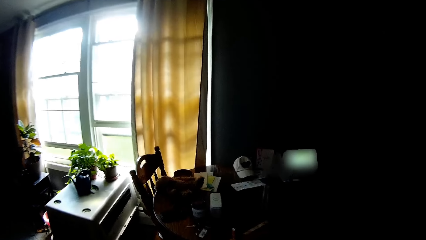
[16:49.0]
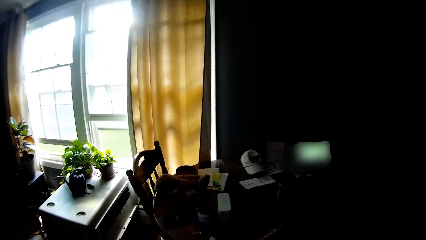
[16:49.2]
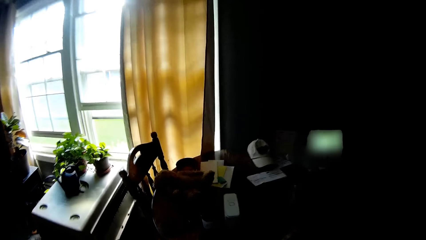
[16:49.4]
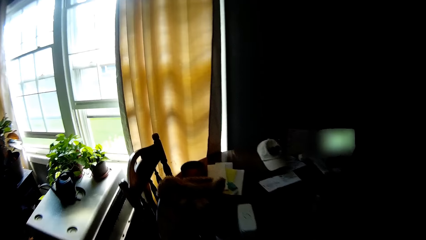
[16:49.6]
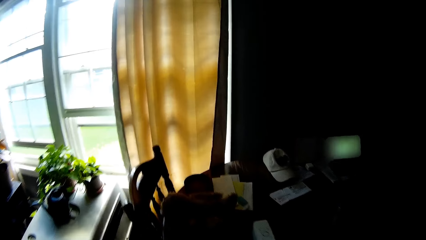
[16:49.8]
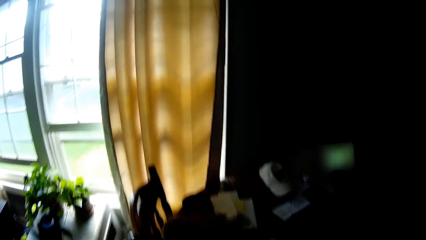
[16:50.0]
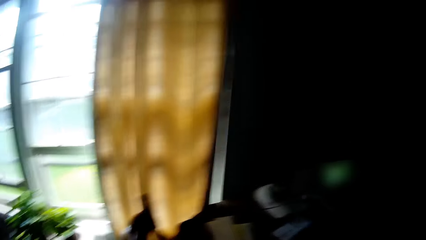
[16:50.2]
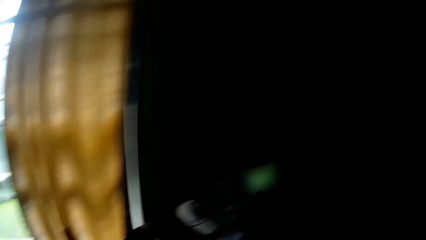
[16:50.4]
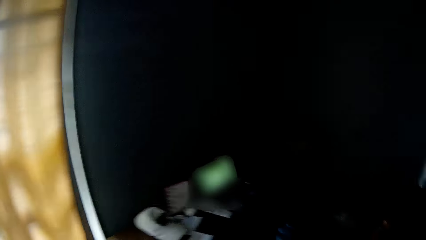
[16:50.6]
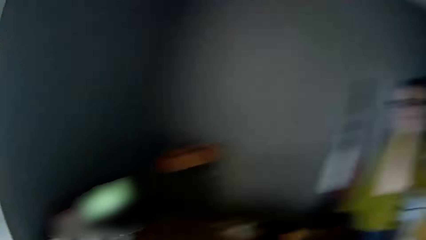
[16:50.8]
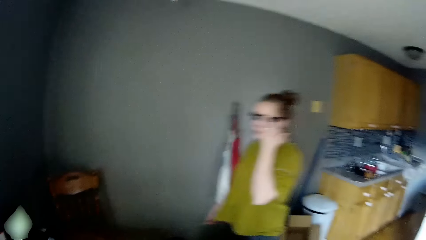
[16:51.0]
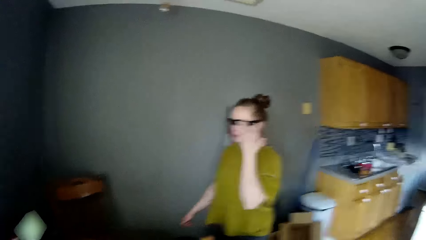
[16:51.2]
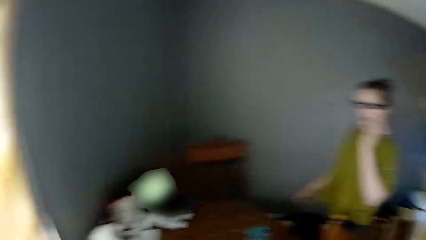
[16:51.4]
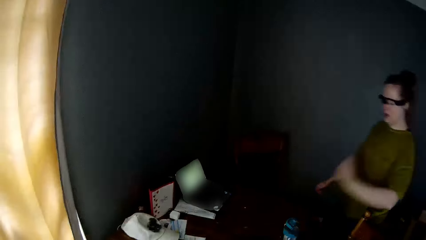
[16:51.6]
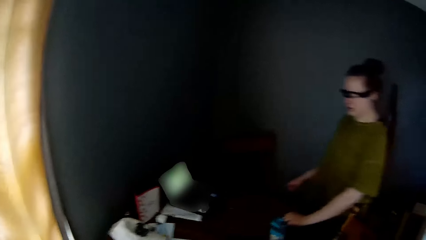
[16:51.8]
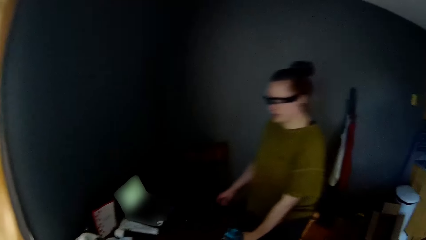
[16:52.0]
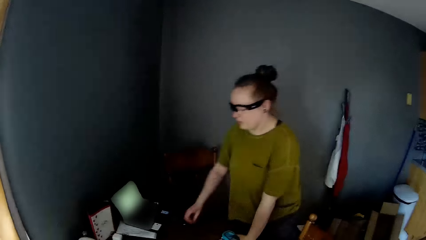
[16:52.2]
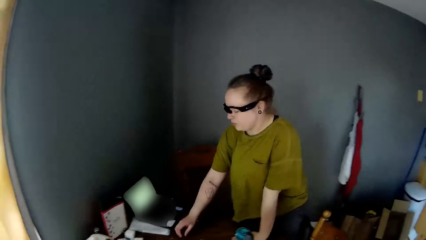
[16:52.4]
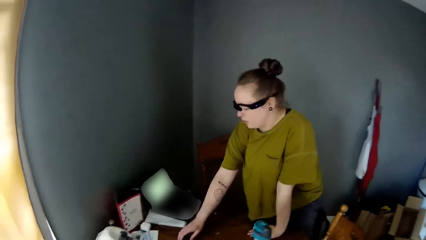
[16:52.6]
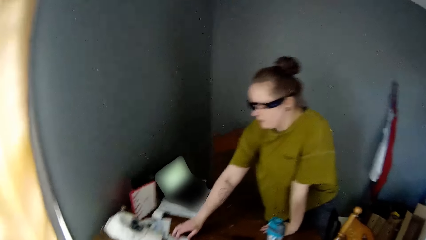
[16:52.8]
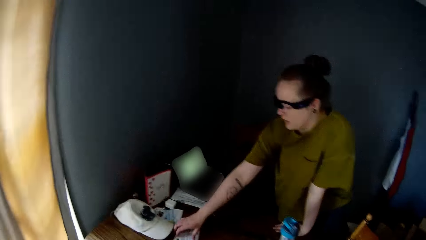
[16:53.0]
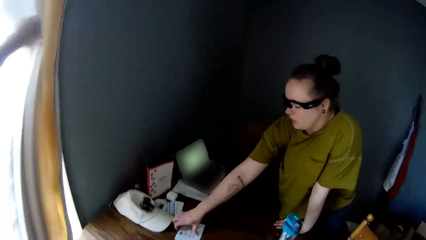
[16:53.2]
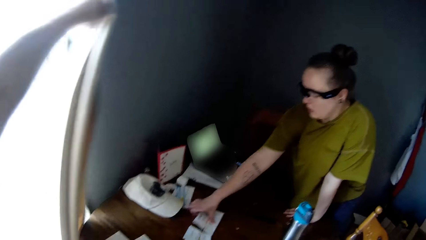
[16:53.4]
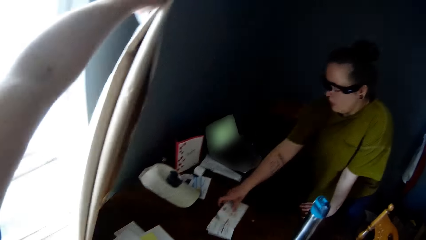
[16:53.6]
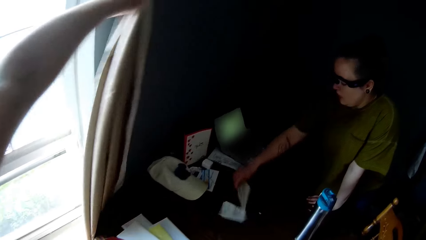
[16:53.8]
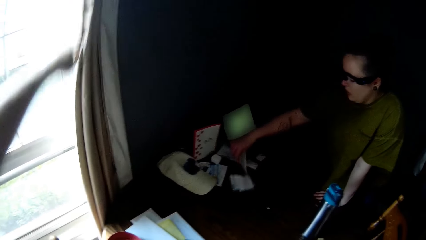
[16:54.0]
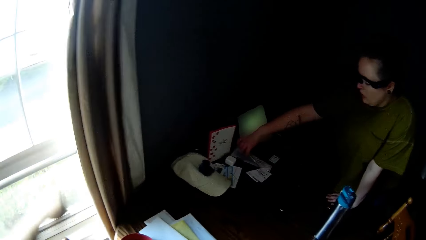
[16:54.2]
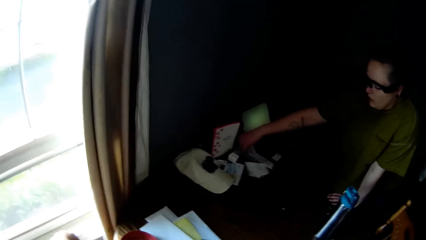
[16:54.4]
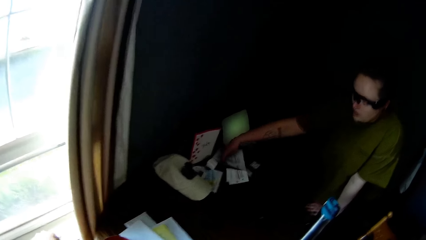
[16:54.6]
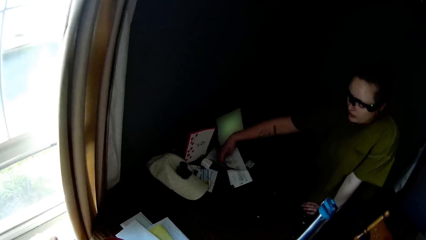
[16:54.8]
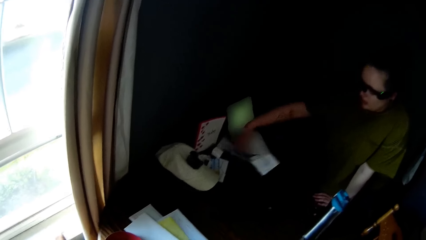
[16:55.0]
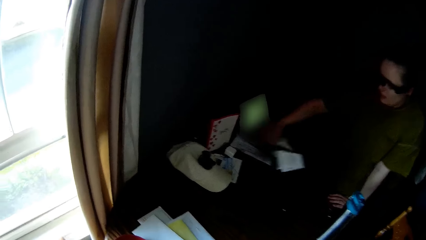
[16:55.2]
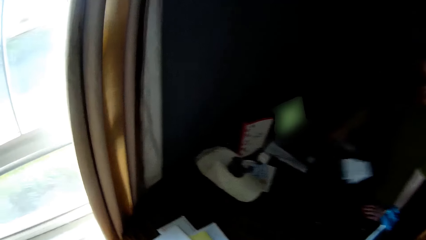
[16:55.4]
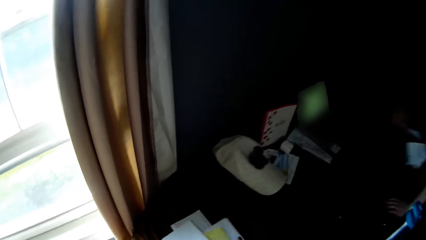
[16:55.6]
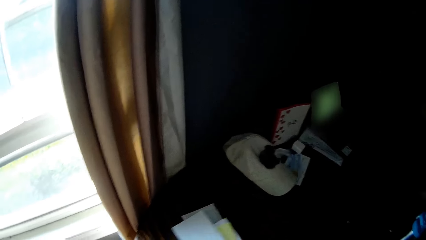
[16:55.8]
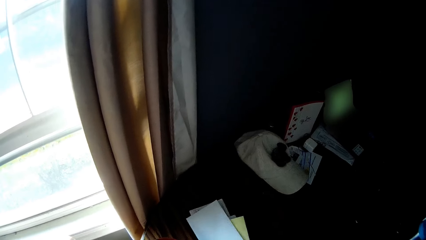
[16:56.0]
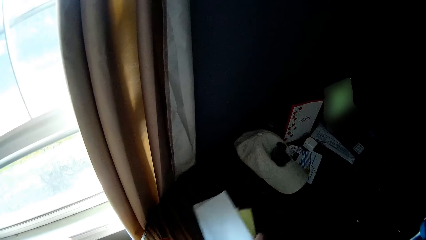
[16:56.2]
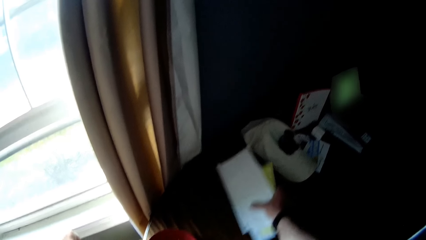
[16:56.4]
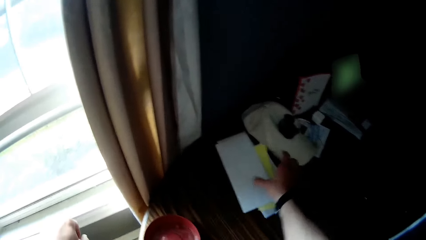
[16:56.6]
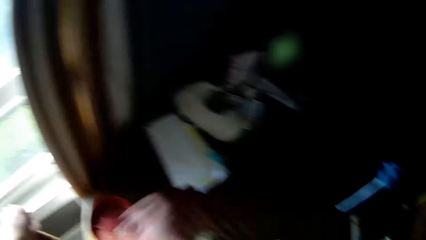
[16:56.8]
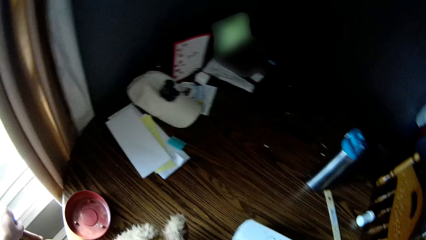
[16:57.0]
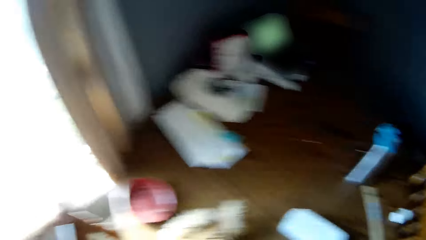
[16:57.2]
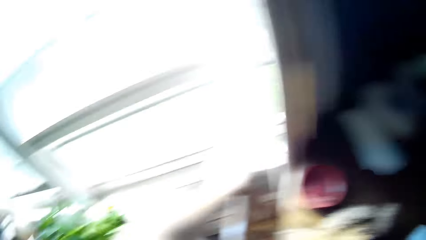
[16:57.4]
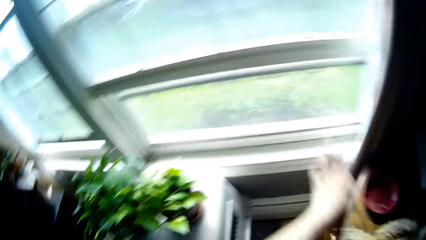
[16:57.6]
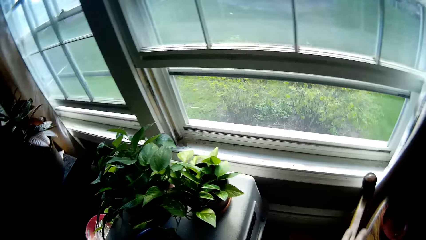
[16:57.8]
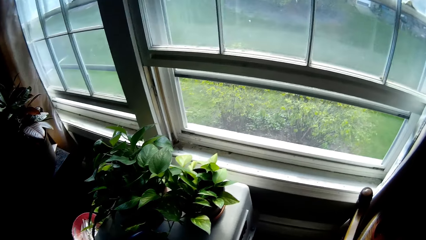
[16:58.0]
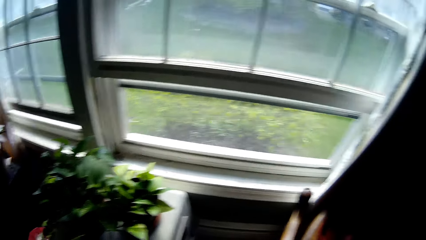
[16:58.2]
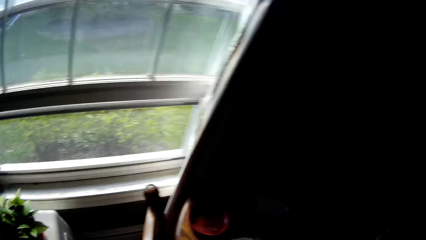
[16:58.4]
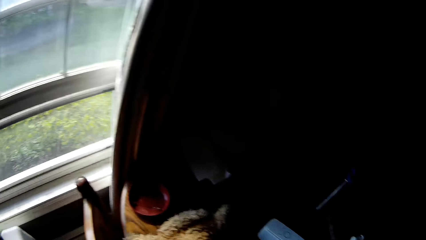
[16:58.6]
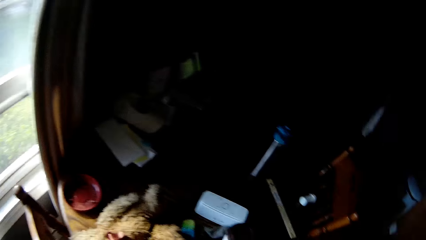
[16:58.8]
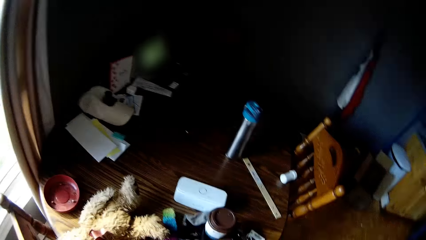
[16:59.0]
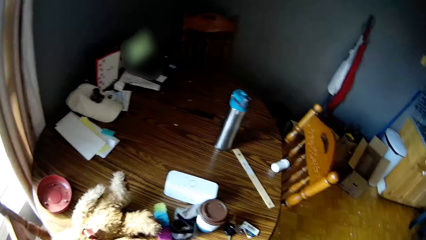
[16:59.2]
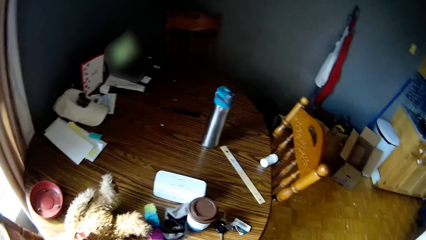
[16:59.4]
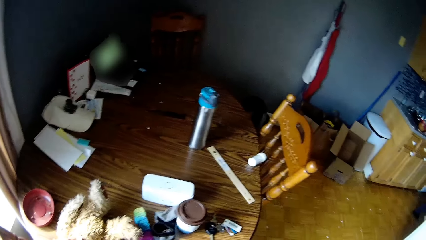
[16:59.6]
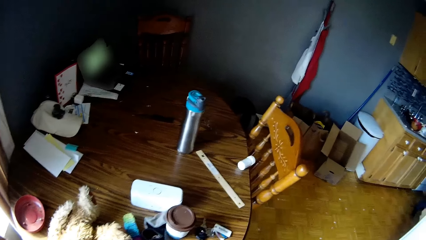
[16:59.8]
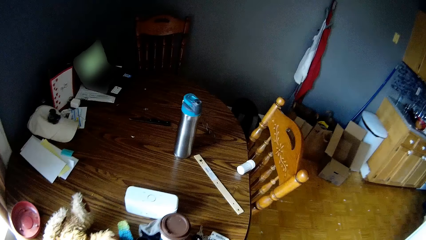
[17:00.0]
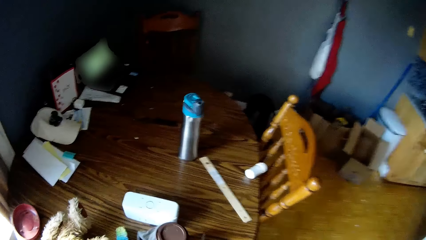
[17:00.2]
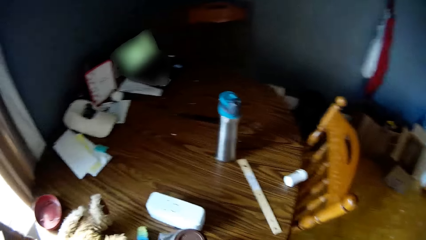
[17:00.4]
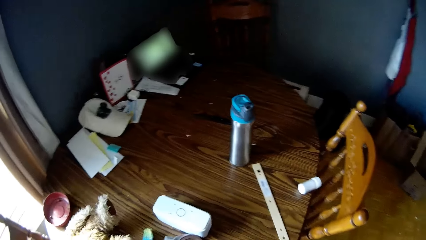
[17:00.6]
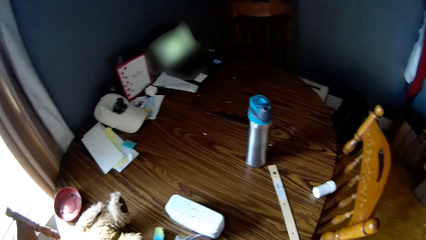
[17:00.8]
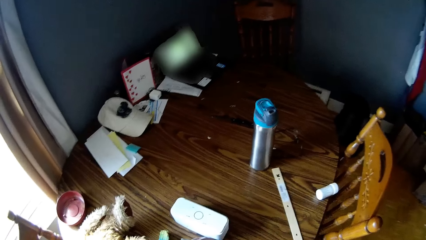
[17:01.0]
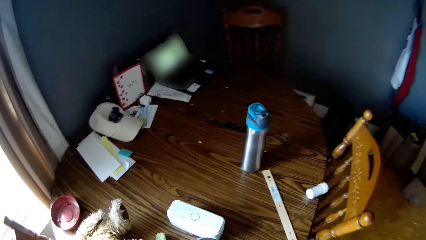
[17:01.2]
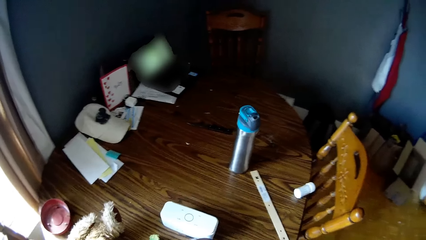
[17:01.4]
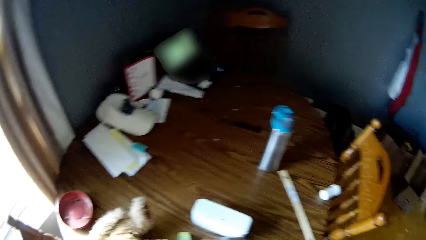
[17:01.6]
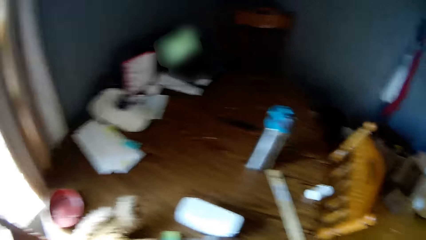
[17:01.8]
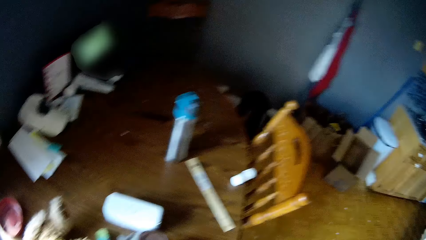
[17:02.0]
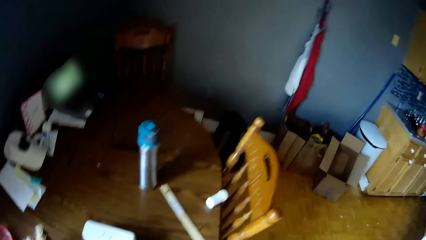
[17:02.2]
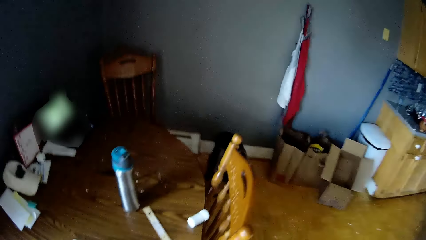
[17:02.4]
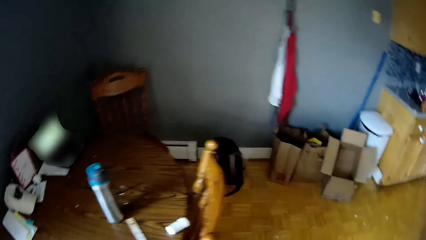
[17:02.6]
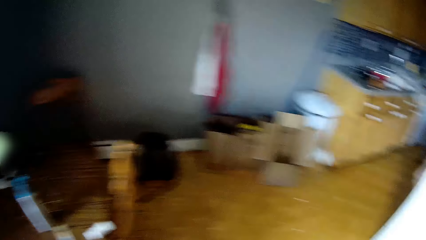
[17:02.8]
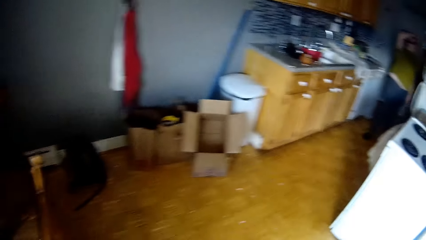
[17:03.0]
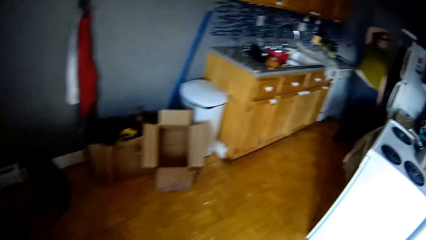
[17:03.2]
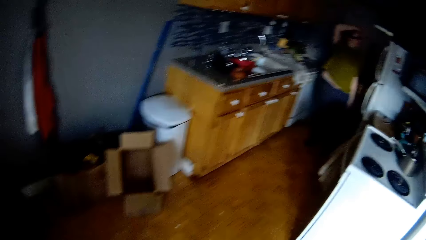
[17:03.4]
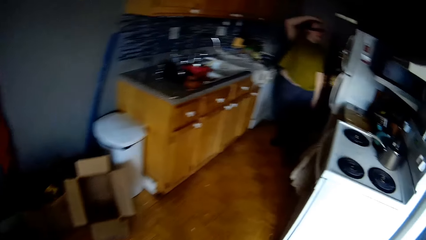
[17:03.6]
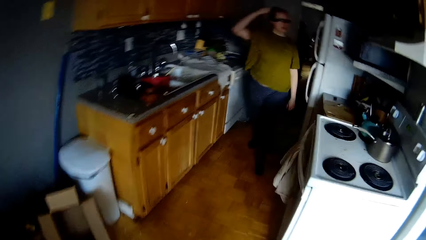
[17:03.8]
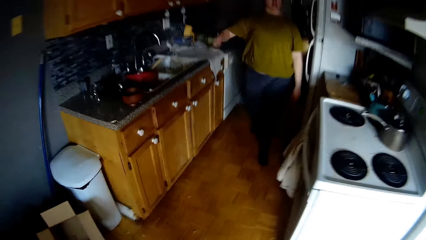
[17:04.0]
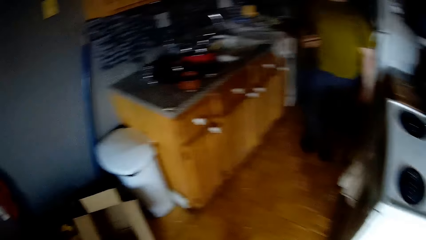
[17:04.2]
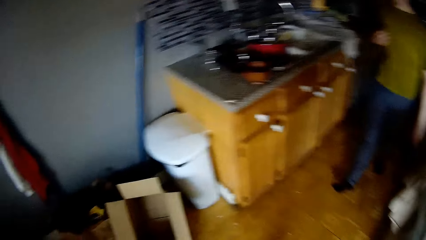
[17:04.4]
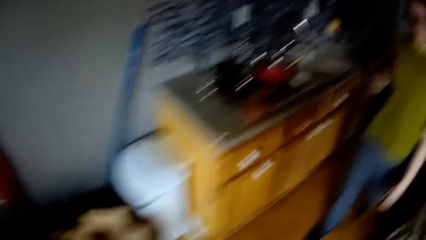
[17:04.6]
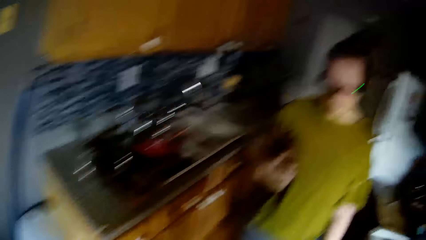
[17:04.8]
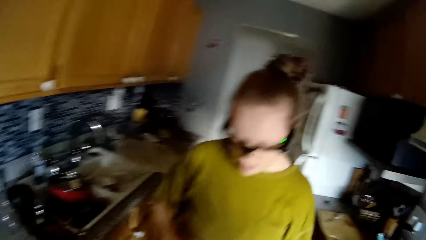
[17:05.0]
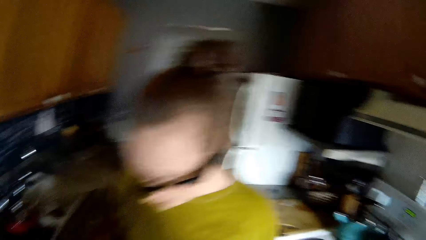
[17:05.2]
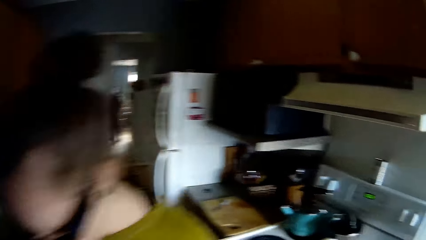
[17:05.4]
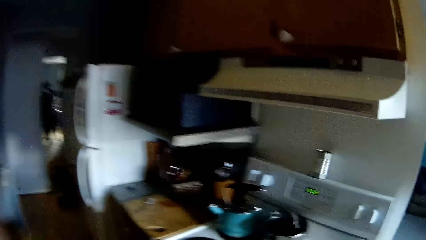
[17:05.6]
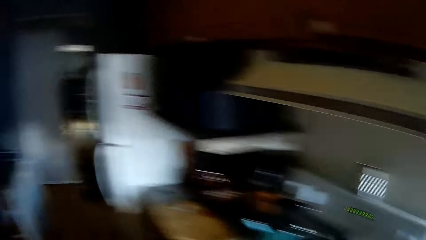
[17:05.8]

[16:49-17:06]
The camera wearer dialogues with a woman. The woman touches the camera glasses on her face with her left hand. The woman places her left hand on the table. The woman picks up a paper from the table with her right hand. The camera wearer adjusts the curtain by the window with his left hand. He adjusts envelopes on the table with his right hand. The woman dialogues with the camera wearer. The camera wearer drops papers. He looks around. He dialogues with the woman and walks around.
